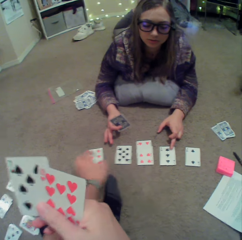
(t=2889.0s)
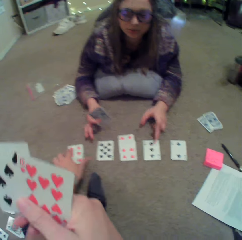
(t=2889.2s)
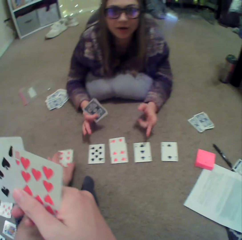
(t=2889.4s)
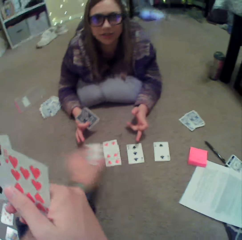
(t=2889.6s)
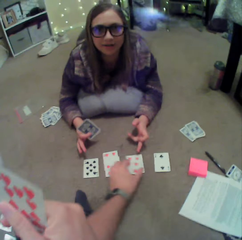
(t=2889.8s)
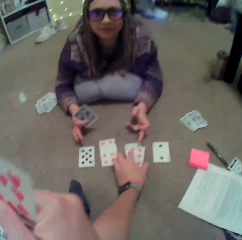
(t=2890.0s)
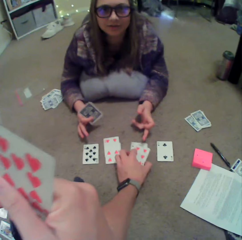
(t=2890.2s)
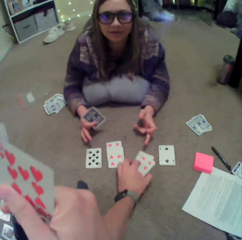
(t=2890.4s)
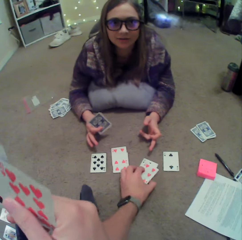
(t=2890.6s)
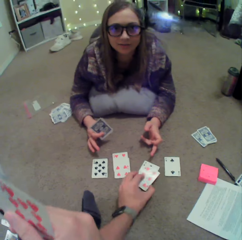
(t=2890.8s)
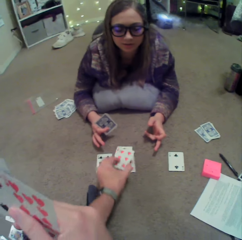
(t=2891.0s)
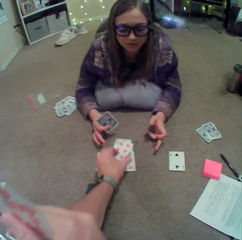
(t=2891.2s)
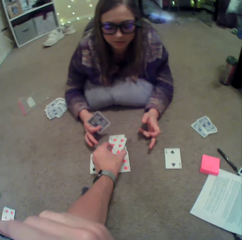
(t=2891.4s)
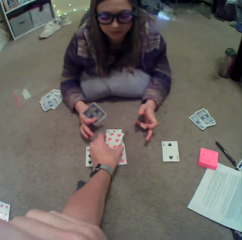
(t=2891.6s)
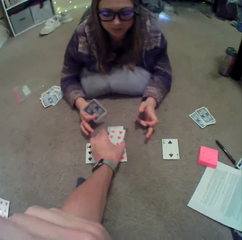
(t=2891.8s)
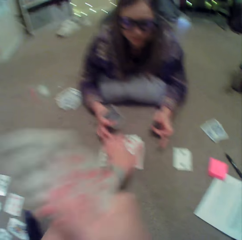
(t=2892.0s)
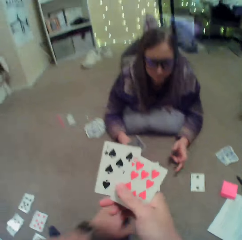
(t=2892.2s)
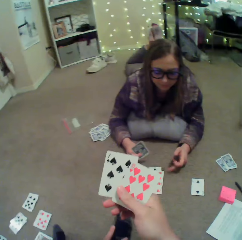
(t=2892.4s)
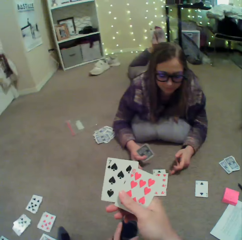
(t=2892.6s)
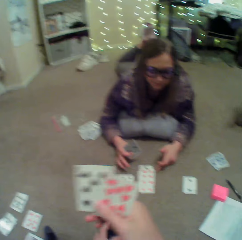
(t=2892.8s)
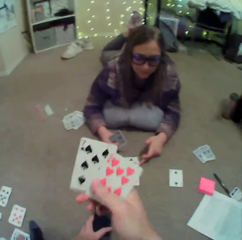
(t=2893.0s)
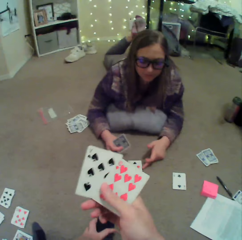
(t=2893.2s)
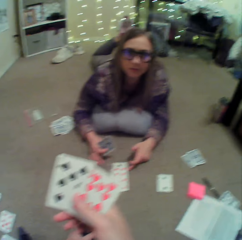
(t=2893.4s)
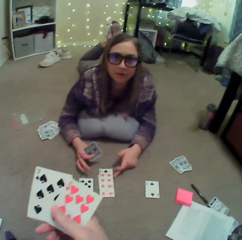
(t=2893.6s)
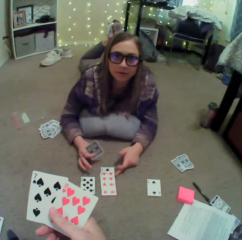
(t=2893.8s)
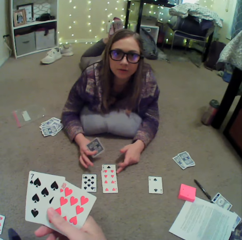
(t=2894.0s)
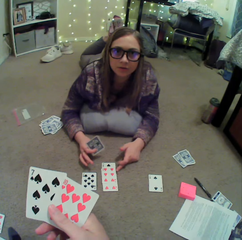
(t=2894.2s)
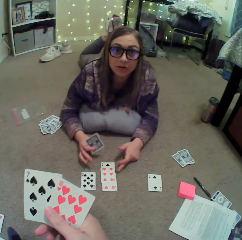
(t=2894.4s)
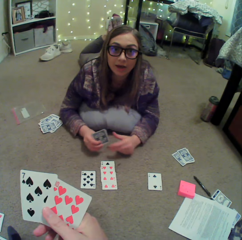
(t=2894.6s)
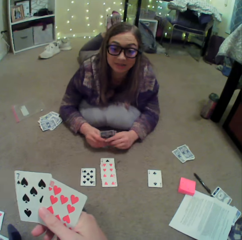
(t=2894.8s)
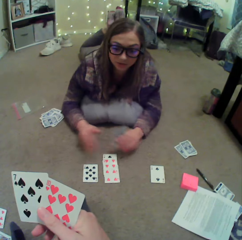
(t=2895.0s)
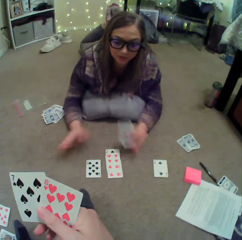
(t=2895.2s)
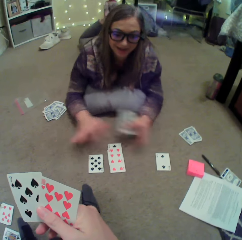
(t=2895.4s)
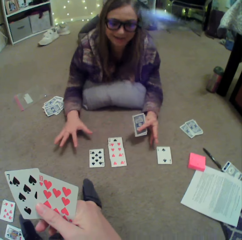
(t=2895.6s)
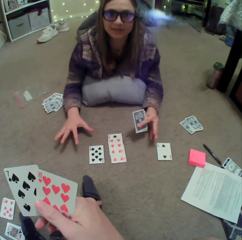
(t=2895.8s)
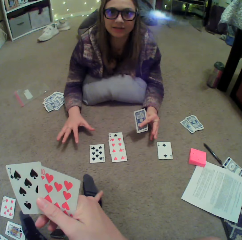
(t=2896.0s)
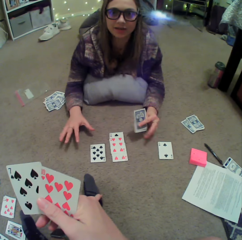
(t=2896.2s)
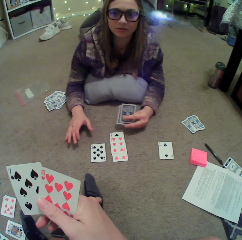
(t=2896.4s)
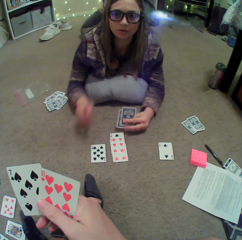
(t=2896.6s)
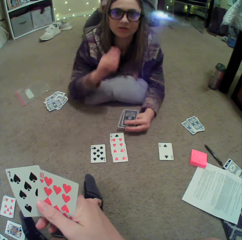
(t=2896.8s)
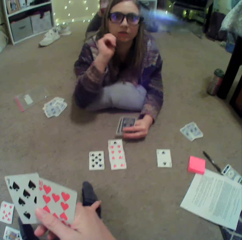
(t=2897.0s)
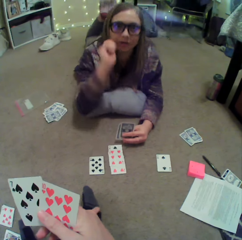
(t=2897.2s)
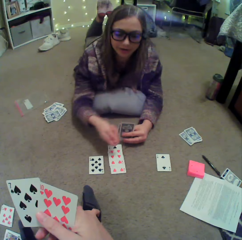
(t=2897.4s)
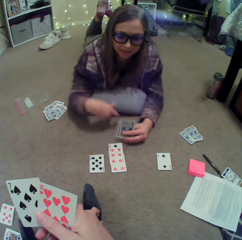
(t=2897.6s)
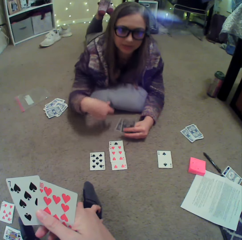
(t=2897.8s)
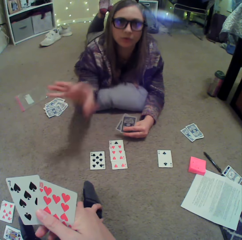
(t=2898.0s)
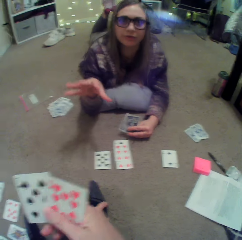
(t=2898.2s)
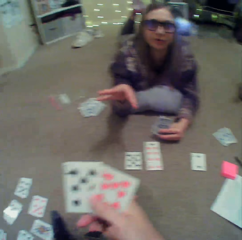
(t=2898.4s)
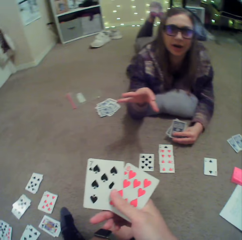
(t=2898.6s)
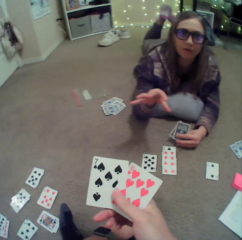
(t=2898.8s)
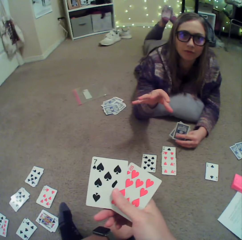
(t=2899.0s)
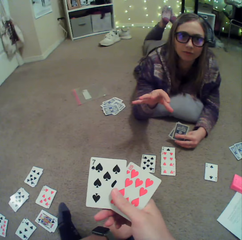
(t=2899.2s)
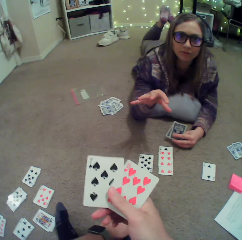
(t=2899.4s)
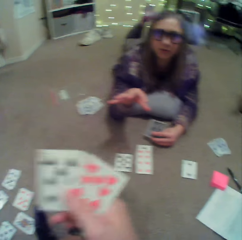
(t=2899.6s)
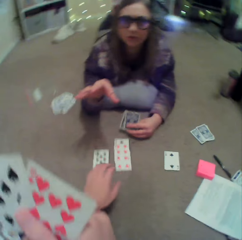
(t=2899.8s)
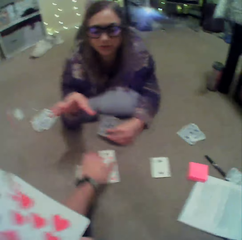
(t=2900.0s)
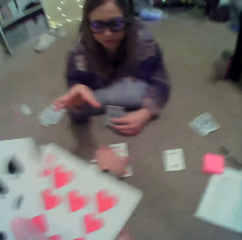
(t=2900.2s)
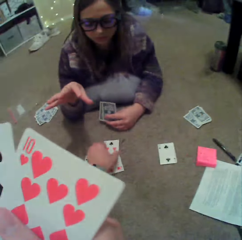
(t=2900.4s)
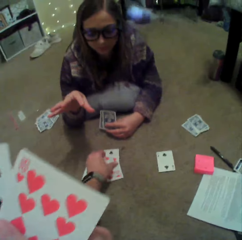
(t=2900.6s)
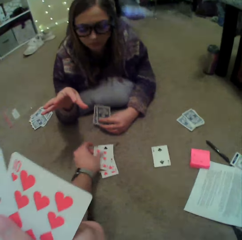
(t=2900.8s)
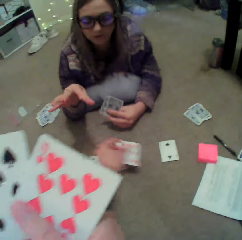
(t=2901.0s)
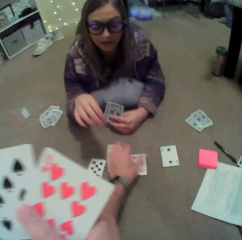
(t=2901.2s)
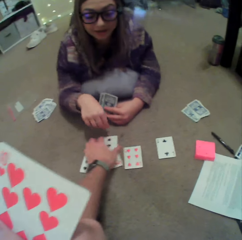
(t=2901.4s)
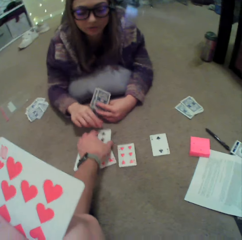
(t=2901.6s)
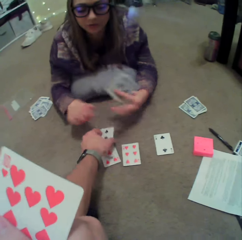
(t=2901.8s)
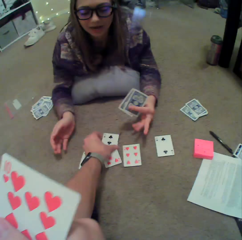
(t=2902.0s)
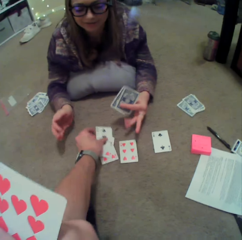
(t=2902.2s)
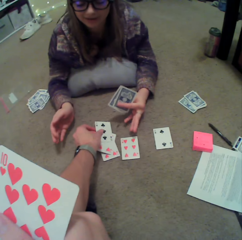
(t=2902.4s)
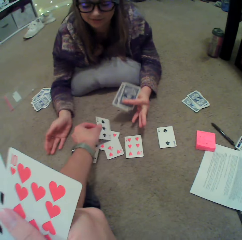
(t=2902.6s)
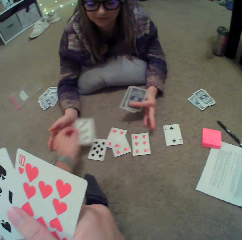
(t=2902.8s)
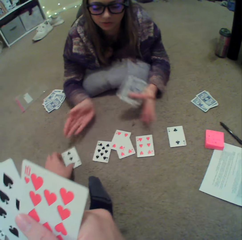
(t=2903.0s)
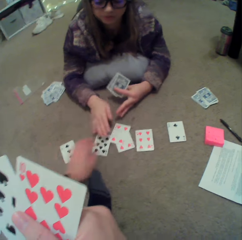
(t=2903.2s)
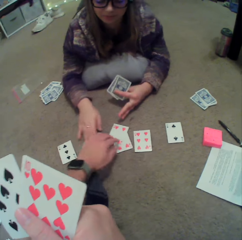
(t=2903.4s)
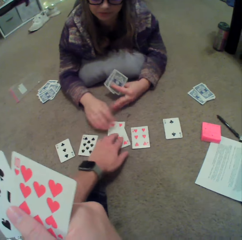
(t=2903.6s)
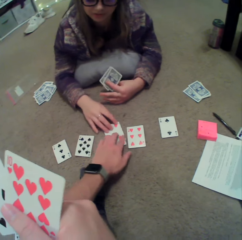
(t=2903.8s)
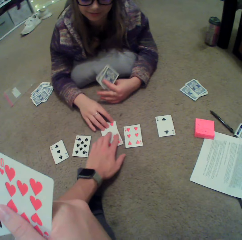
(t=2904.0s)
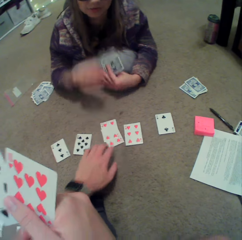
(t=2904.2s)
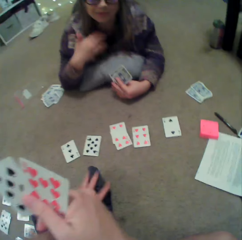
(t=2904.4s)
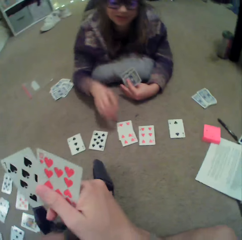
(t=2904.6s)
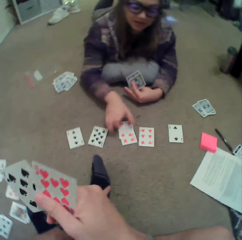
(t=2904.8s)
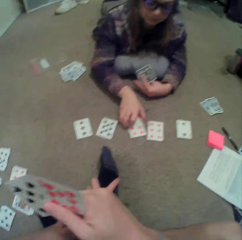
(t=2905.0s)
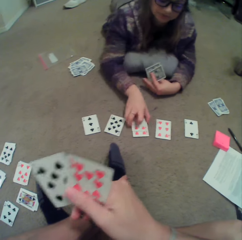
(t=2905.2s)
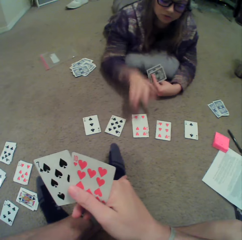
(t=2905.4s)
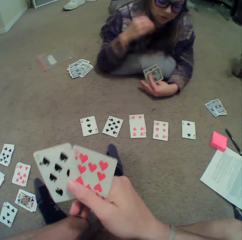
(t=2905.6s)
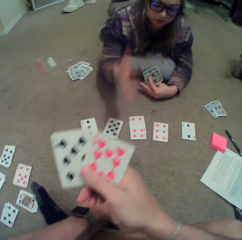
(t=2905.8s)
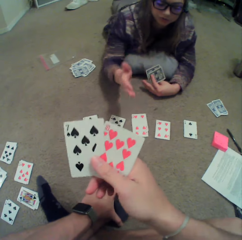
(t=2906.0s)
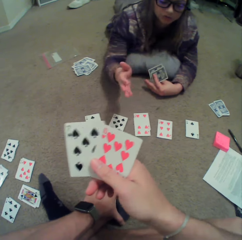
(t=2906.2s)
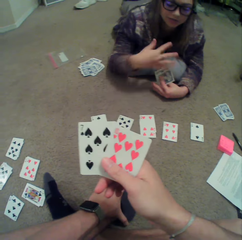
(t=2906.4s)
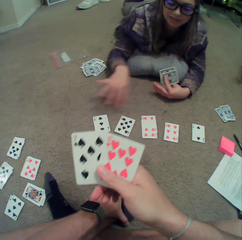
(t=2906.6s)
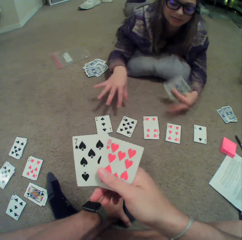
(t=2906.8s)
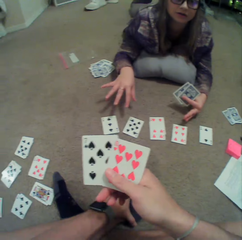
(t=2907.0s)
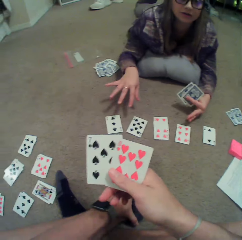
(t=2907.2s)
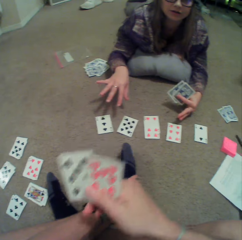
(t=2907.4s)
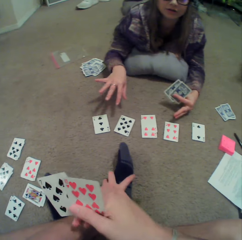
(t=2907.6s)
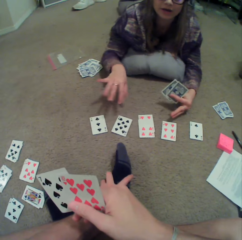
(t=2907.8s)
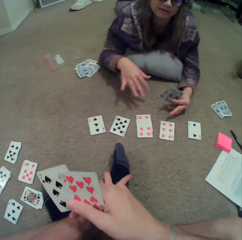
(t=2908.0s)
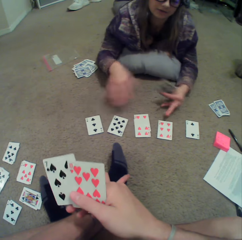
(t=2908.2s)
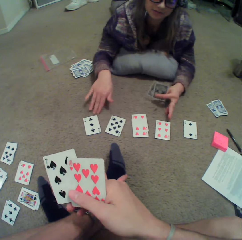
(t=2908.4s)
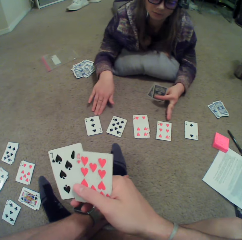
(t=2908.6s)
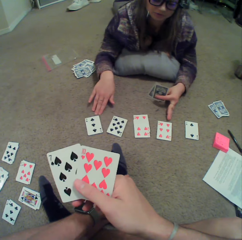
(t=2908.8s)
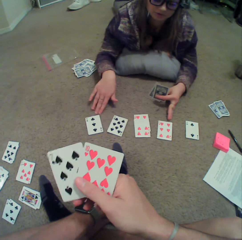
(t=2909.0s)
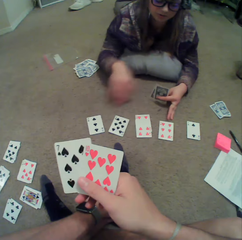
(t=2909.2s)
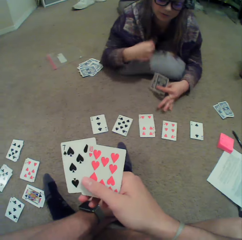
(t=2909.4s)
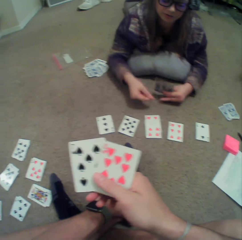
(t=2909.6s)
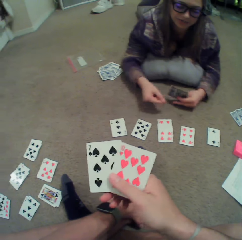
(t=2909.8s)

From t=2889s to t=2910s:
The camera wearer collects the cards on the floor. He moves the cards. A woman gestures with her hands. The camera wearer moves the card. He spreads the cards. He holds the card, puts down the card and puts his hand on the card. The woman gestures with her hand, moves the cards and gestures with her hand.

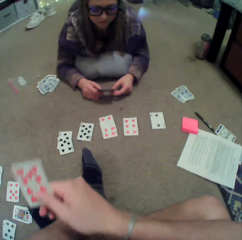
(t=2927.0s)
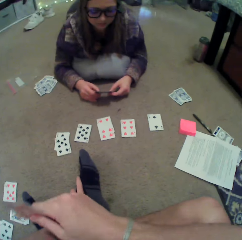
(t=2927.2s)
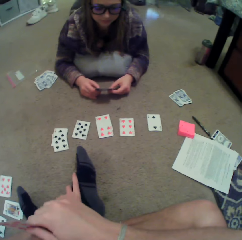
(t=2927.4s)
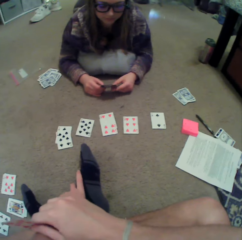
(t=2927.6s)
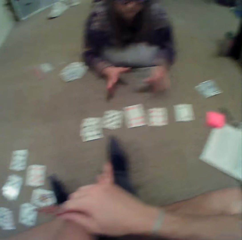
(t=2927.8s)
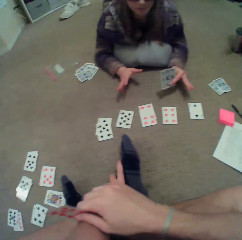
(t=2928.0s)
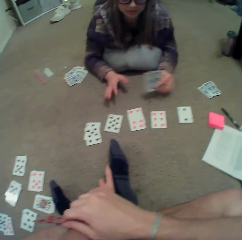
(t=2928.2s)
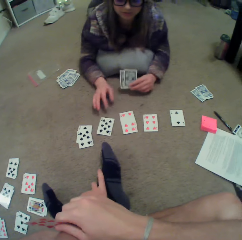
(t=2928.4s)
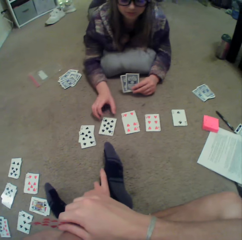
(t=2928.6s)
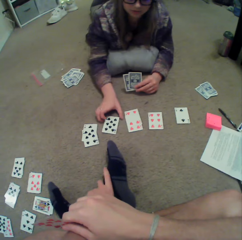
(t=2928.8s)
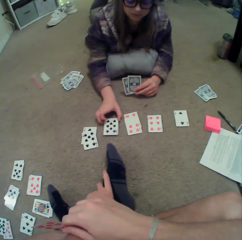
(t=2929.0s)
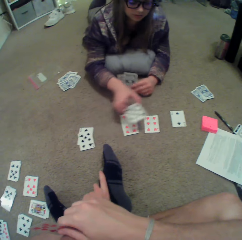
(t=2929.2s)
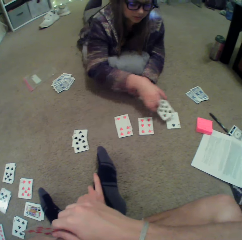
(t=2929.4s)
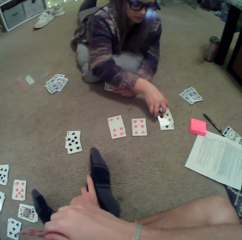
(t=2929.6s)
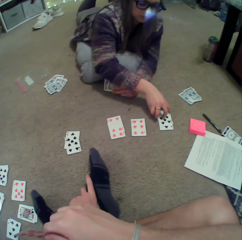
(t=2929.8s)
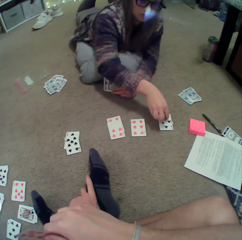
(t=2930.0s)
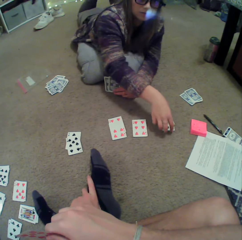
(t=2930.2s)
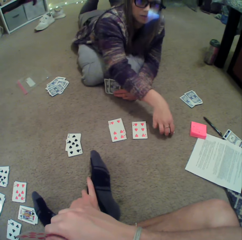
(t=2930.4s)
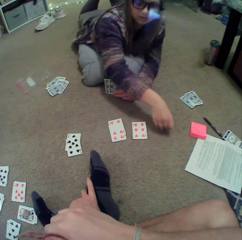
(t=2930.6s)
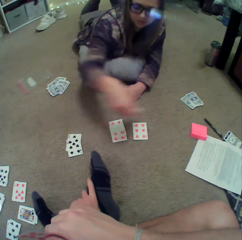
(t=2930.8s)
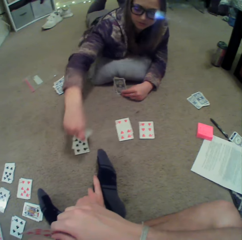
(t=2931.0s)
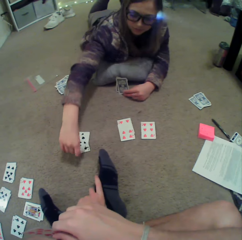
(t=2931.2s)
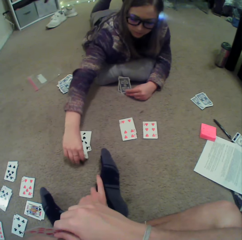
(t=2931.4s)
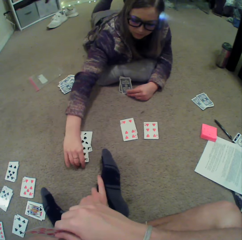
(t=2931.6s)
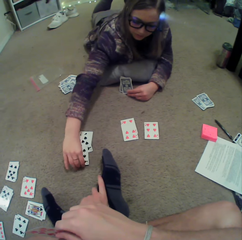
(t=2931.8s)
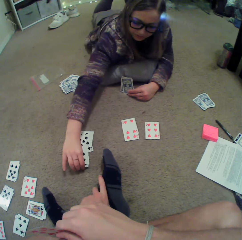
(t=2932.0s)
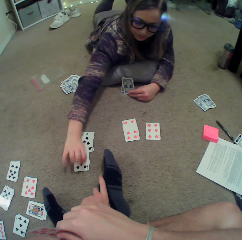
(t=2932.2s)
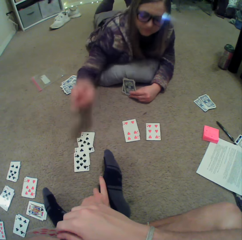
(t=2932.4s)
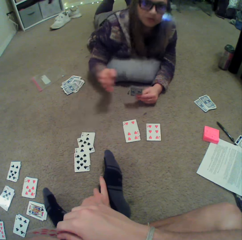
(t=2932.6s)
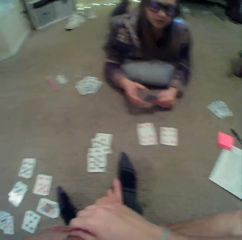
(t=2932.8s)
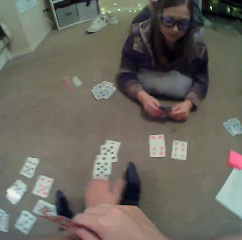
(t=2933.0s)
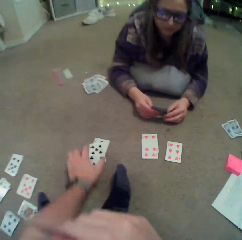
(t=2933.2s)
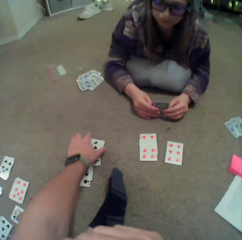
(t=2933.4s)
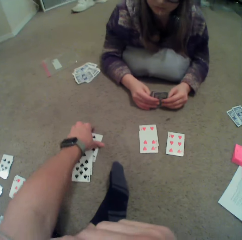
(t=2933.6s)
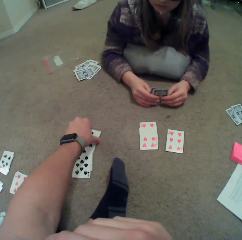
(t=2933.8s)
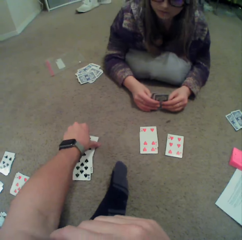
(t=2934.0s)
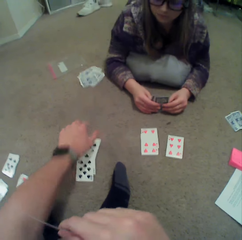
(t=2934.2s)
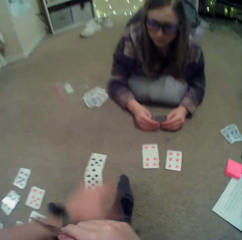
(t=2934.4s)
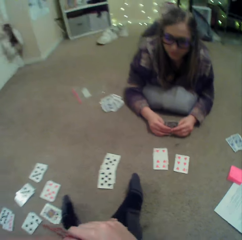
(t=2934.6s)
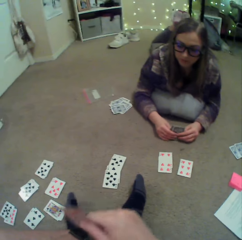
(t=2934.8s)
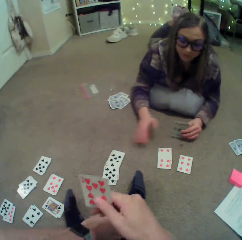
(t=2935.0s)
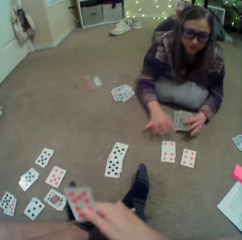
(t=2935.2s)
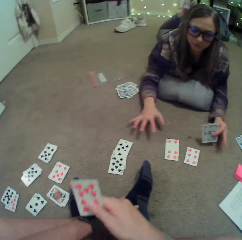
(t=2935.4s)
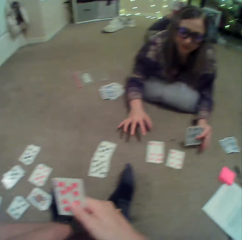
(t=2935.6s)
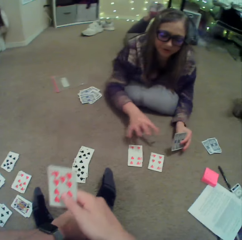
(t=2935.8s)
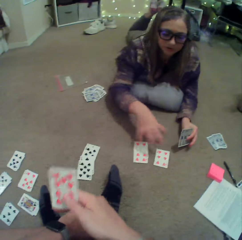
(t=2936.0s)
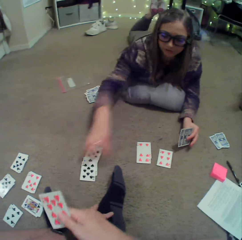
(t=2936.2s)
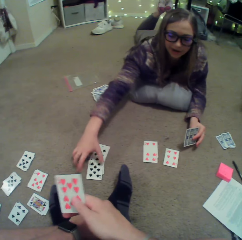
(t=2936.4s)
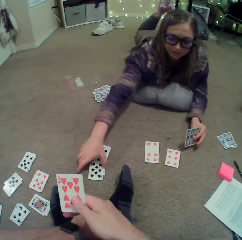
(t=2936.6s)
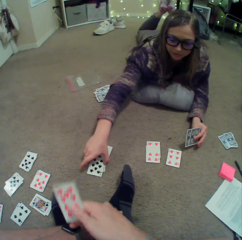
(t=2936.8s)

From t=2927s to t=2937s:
A woman points at the cards. She arranges the cards on the floor and moves the card. She picks up the cards. The camera wearer puts down the cards. They touch the cards on the floor. They hold the cards. The woman gestures with her hands.
